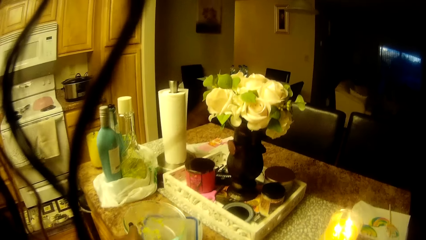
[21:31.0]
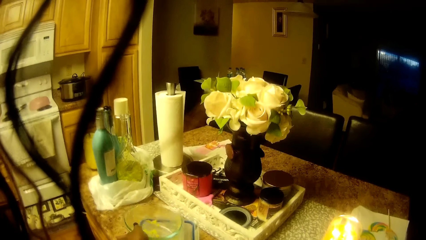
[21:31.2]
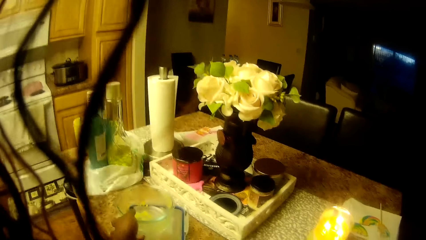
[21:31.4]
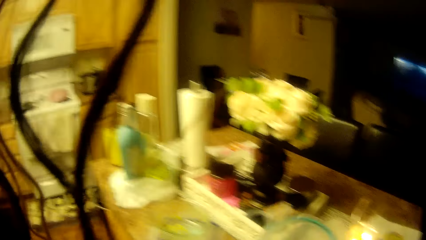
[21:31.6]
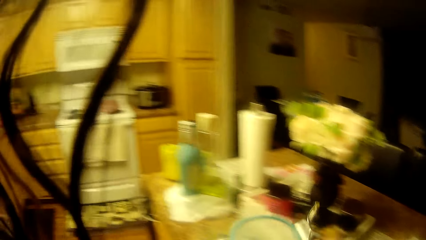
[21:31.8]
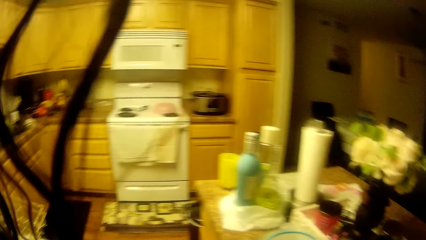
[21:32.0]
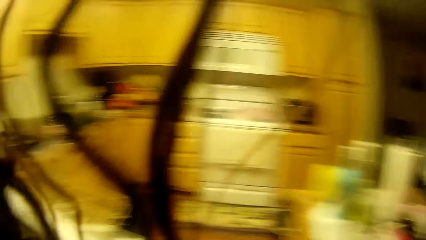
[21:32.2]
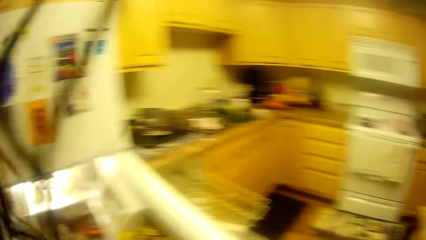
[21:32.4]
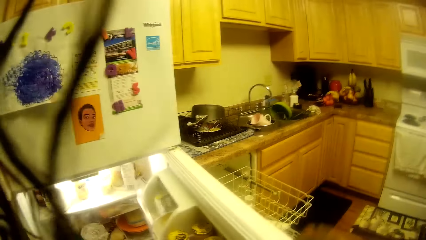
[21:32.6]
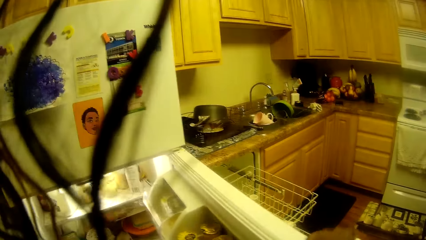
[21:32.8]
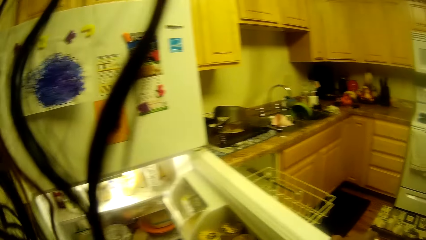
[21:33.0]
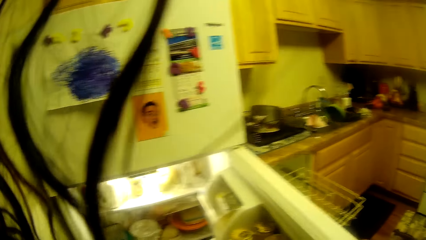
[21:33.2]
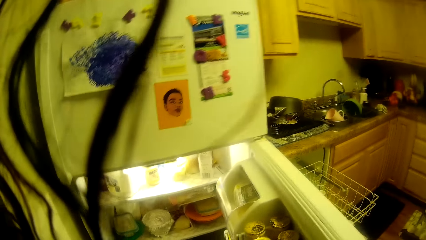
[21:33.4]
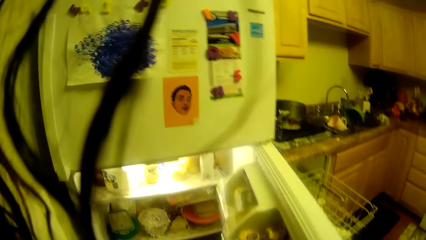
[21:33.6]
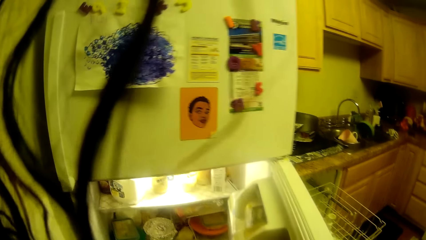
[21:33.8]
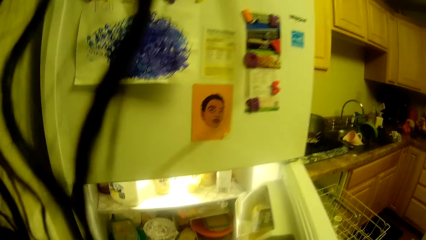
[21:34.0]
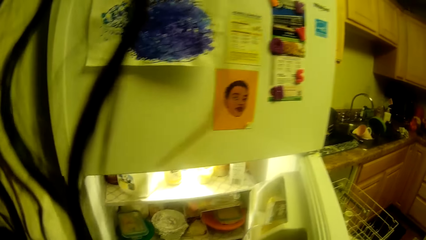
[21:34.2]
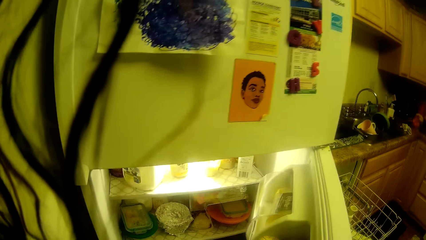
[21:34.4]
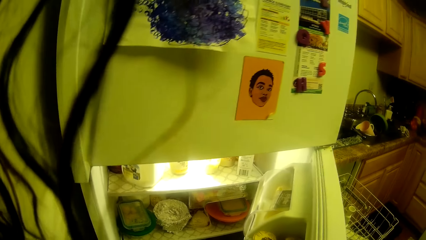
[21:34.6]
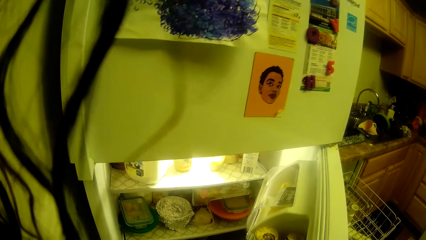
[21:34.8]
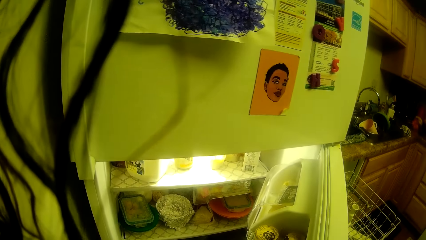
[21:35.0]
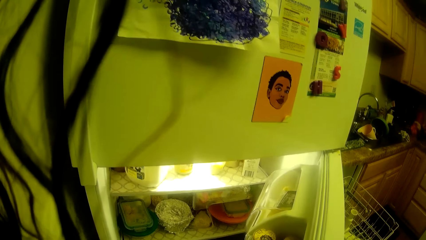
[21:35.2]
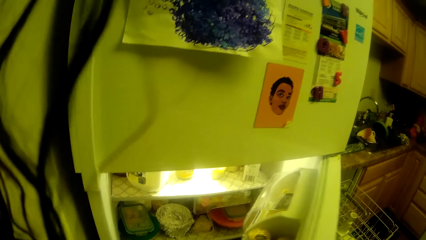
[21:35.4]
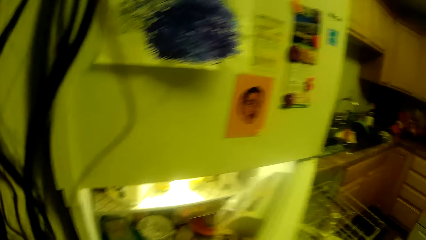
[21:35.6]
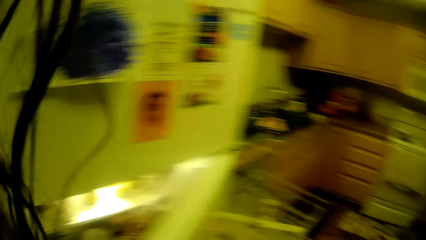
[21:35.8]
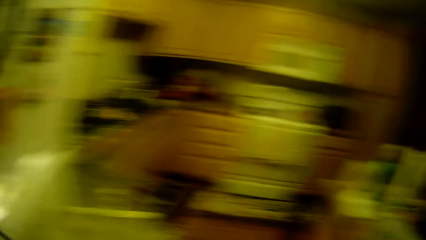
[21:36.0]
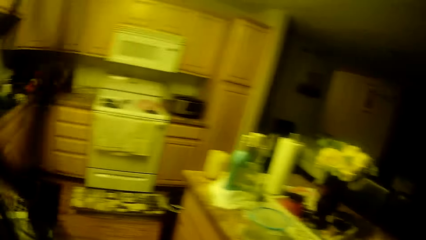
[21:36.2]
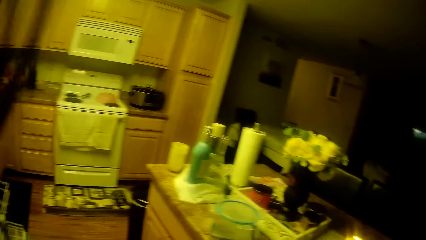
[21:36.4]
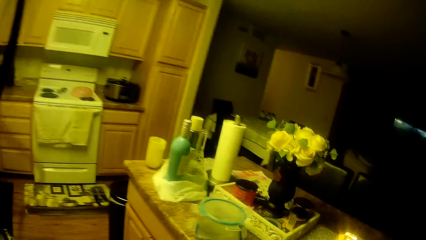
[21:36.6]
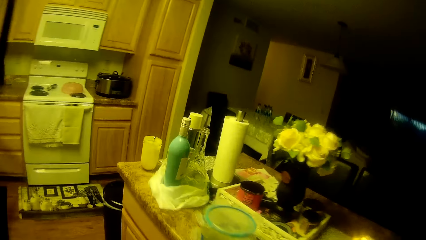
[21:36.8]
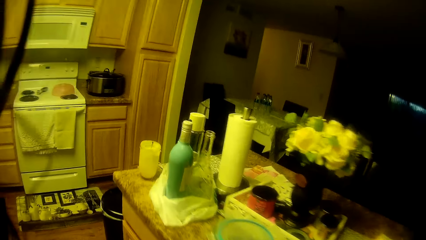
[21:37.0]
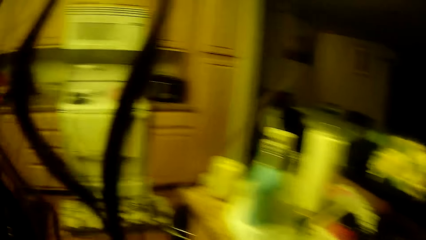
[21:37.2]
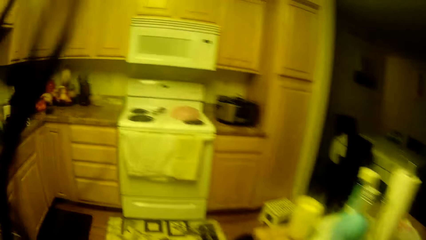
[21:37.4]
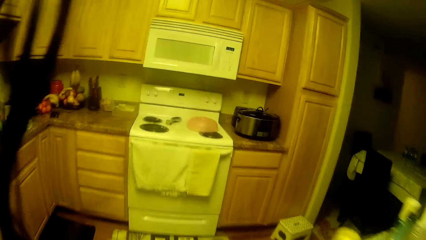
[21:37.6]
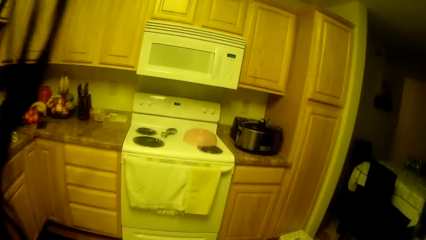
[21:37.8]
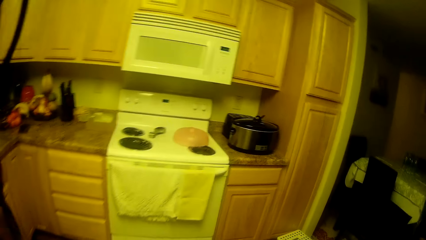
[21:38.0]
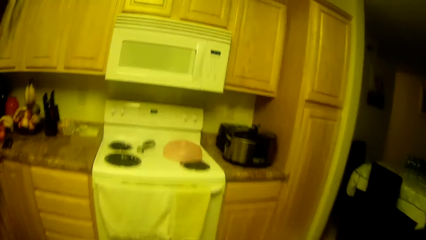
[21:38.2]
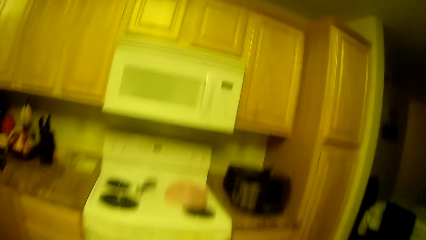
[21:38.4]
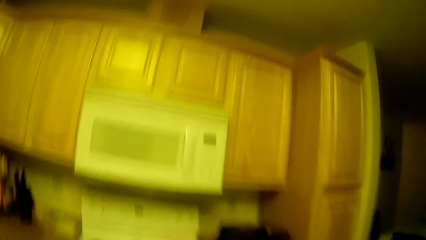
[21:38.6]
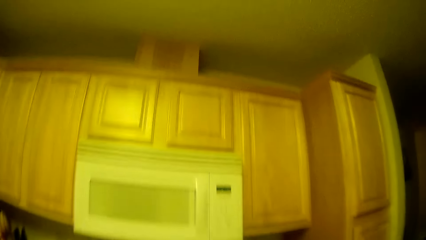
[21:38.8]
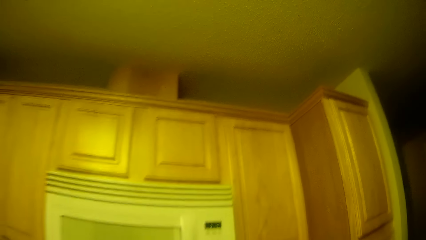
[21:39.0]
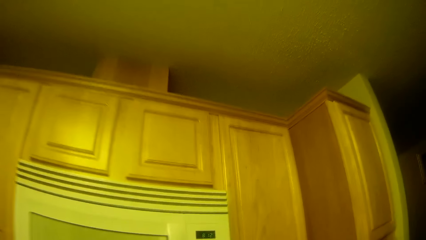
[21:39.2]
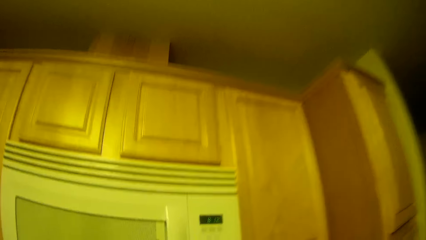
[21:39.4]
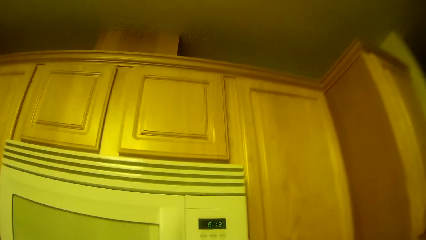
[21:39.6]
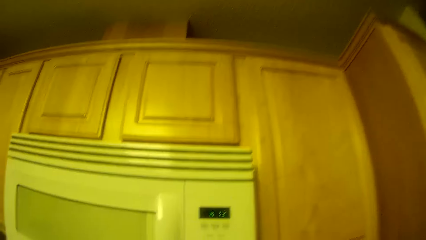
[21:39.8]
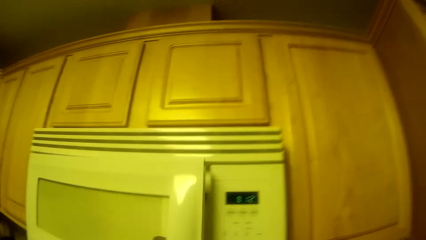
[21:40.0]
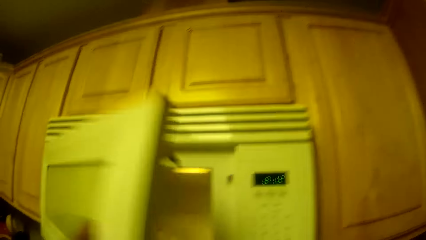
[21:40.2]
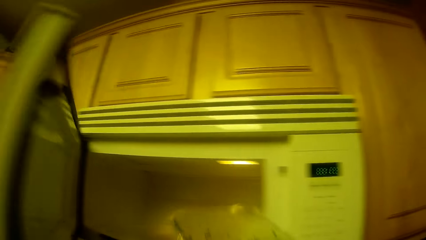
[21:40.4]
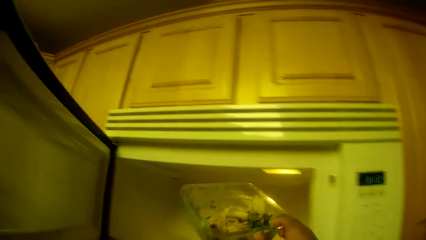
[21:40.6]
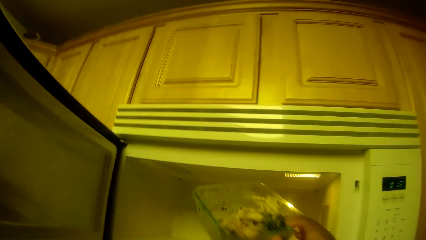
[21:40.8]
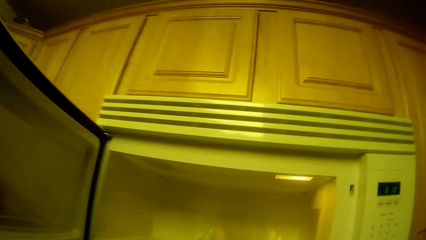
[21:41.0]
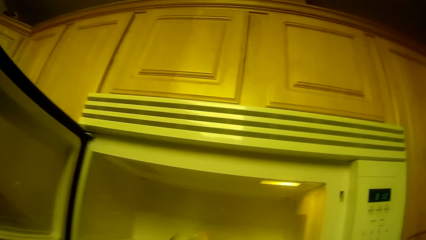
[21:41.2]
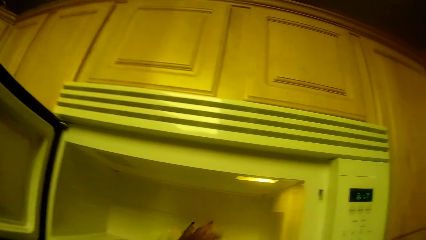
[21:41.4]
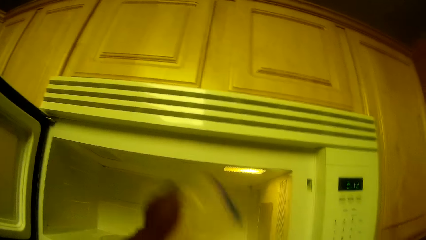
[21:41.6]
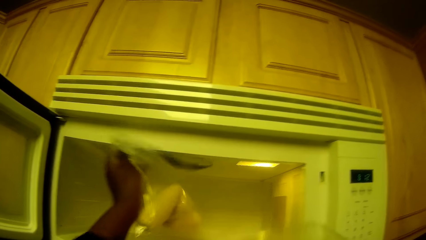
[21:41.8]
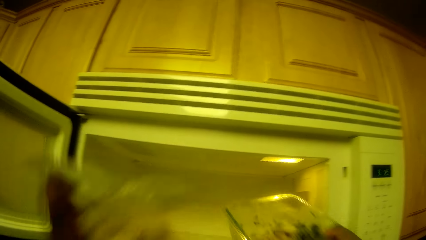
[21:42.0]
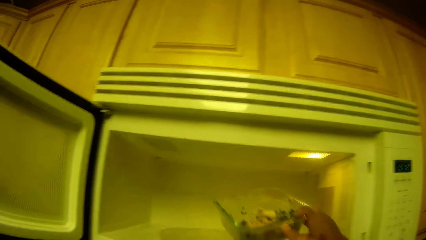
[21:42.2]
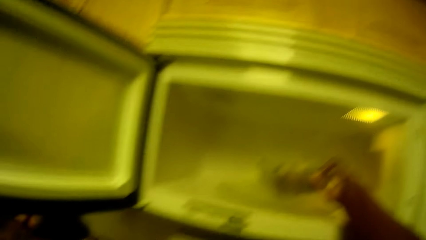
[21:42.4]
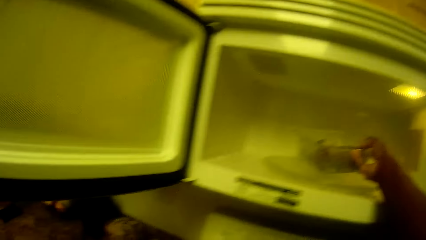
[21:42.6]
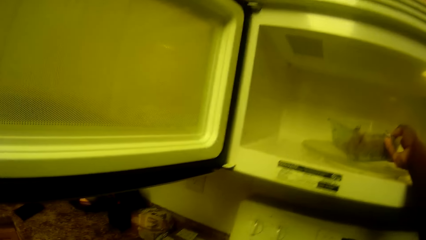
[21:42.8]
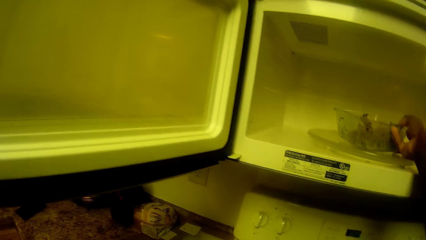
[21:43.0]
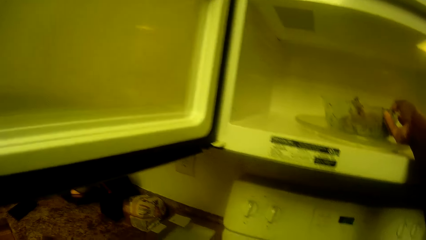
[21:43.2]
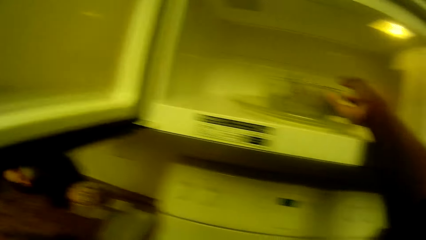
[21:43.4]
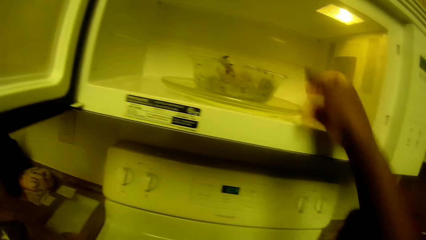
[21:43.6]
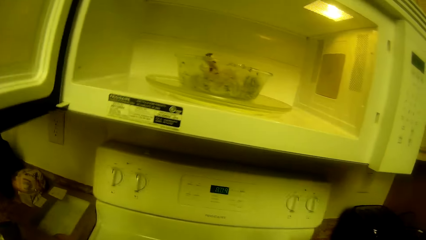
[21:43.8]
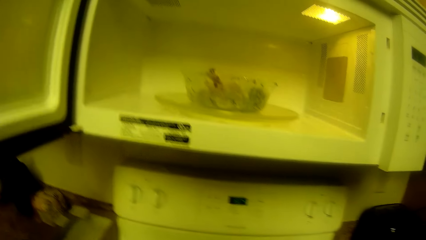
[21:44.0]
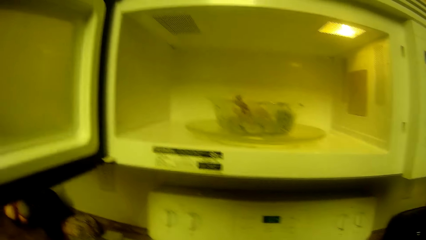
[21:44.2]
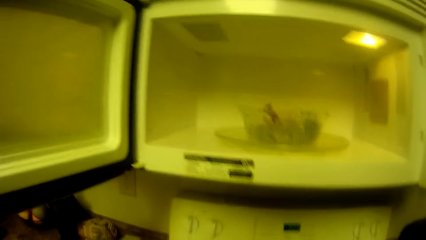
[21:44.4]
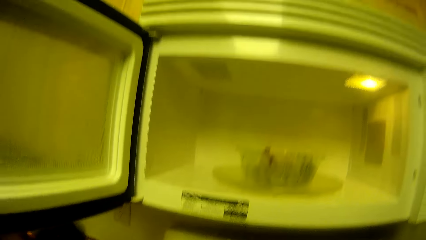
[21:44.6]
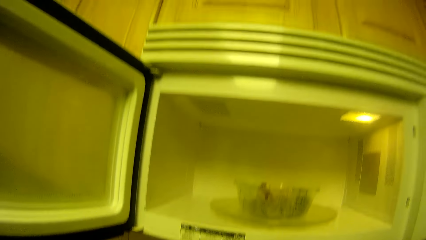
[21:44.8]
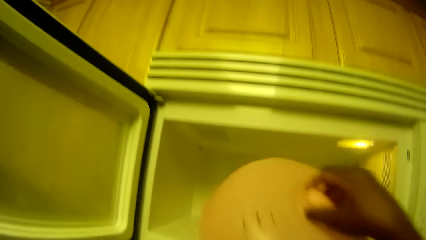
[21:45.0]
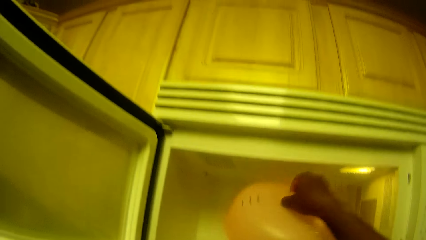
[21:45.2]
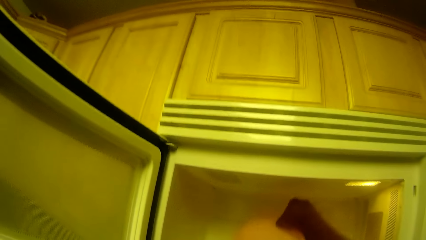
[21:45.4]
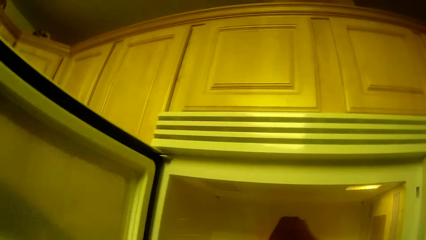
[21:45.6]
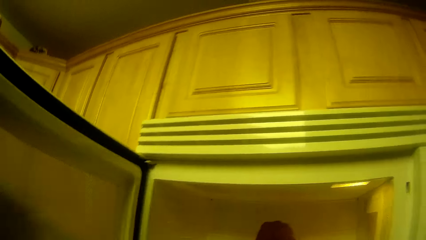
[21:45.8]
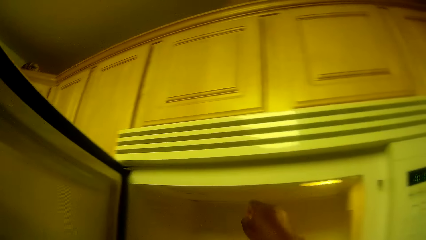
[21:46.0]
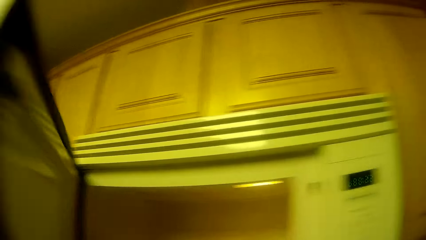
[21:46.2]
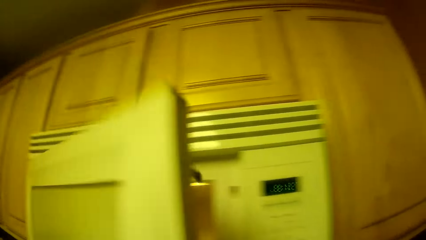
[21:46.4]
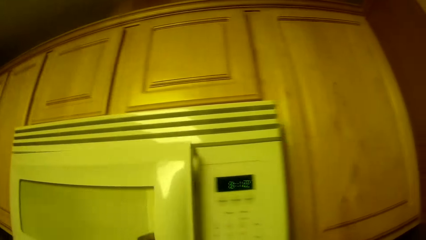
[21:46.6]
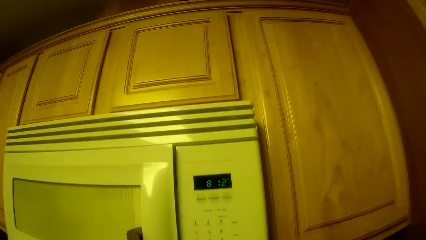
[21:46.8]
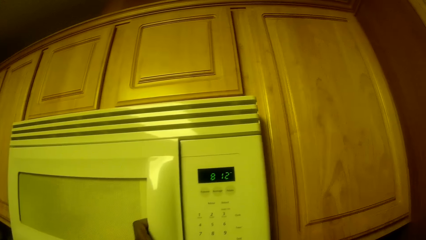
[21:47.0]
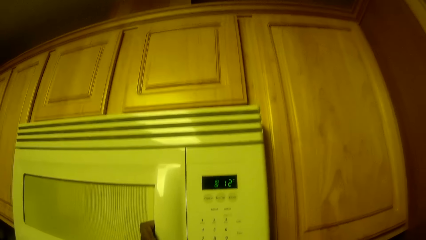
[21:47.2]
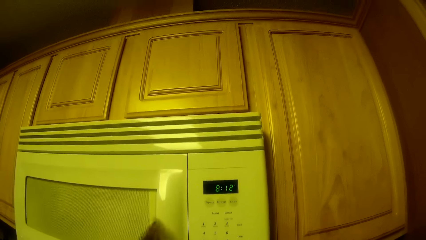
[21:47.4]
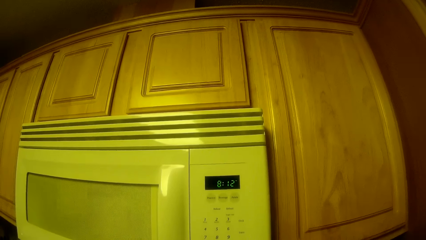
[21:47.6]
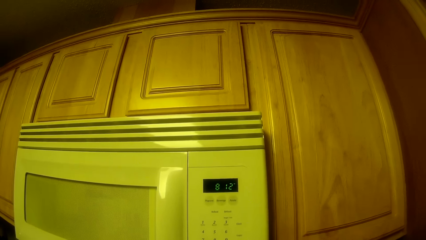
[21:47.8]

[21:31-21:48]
The camera wearer drops the empty plate on the plastic cover with her left hand. She turns to the refrigerator. She places the plastic cover on the empty plate with her right hand. She looks at the refrigerator. She closes the refrigerator. She moves towards a microwave oven. She looks around. She opens the microwave oven with her left hand. She withdraws the plate of food from the microwave oven with her right hand. She removes a bag of food from the microwave oven with her left hand. She puts the plate of food into the microwave oven with her right hand. She places a plate cover on the plate of food with her right hand. She closes the microwave oven with her left hand.
